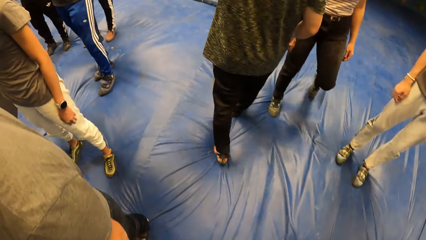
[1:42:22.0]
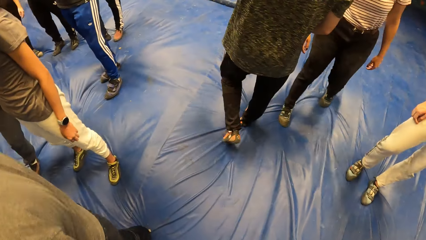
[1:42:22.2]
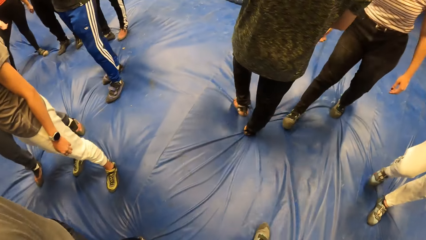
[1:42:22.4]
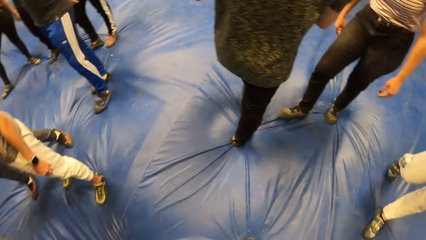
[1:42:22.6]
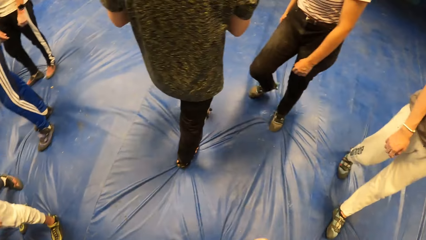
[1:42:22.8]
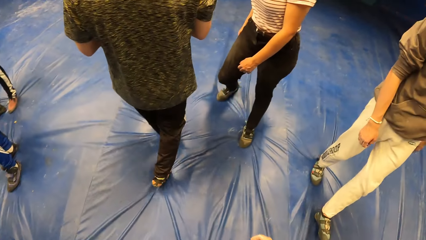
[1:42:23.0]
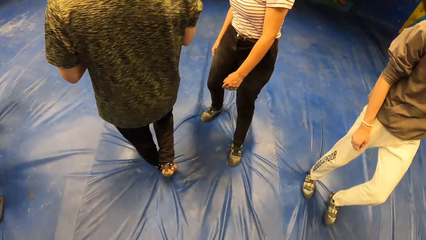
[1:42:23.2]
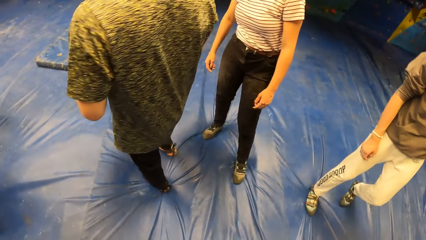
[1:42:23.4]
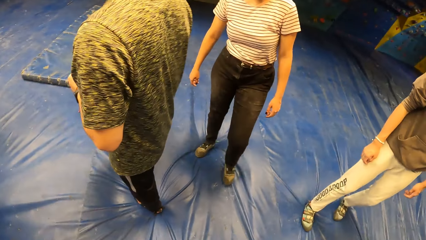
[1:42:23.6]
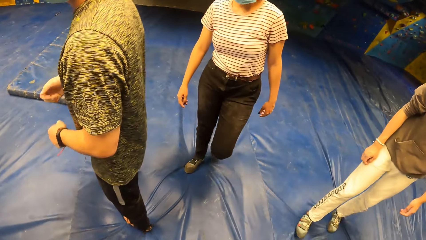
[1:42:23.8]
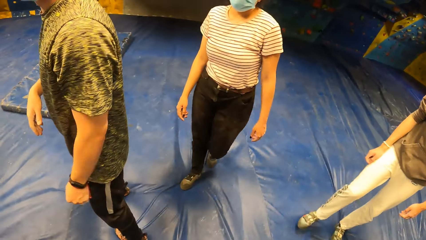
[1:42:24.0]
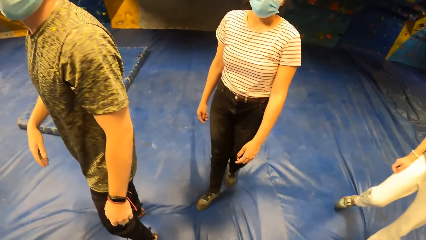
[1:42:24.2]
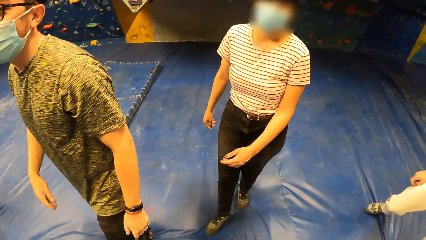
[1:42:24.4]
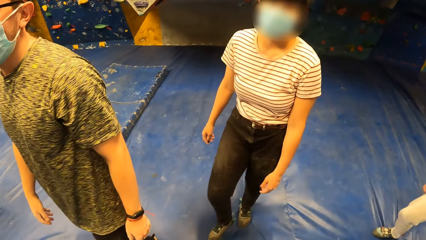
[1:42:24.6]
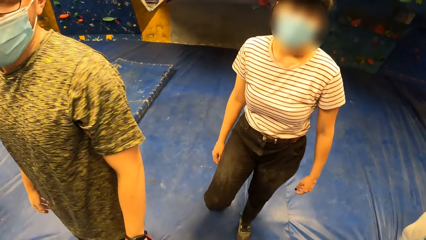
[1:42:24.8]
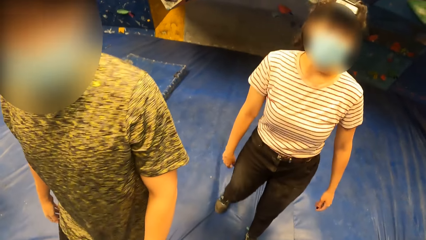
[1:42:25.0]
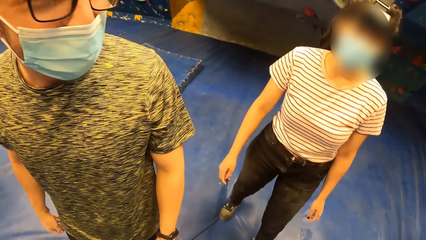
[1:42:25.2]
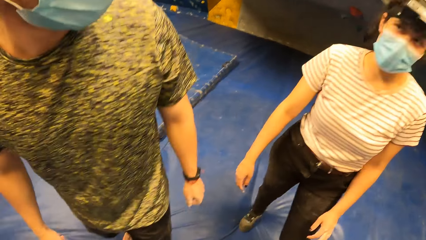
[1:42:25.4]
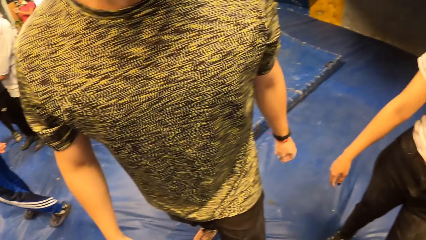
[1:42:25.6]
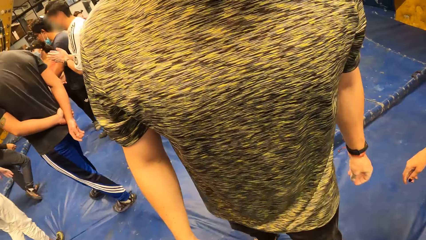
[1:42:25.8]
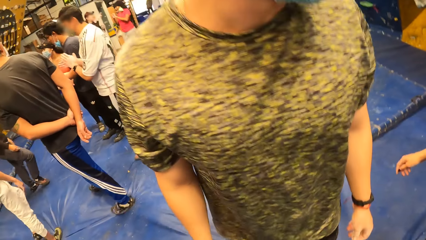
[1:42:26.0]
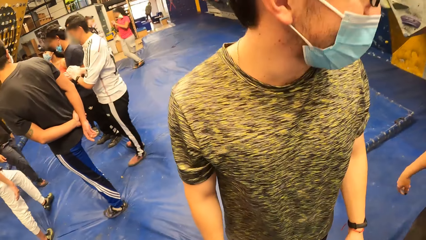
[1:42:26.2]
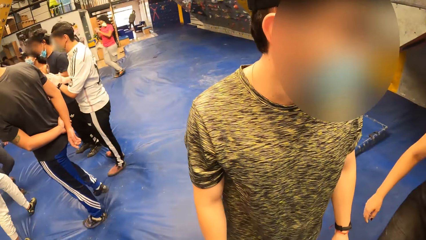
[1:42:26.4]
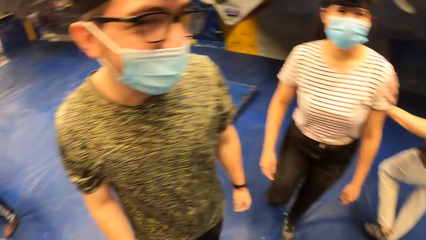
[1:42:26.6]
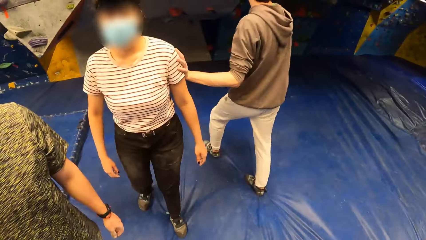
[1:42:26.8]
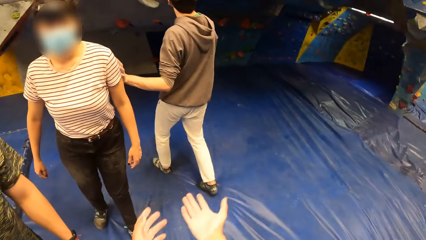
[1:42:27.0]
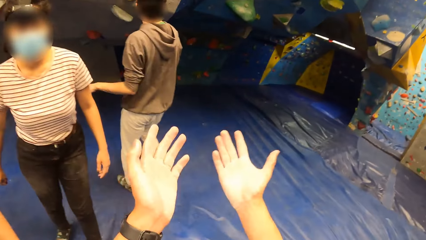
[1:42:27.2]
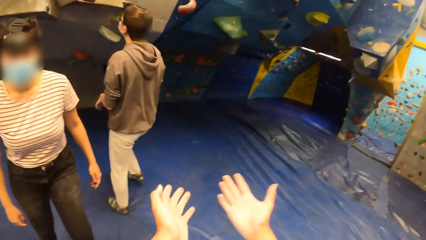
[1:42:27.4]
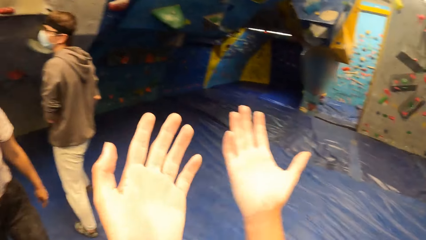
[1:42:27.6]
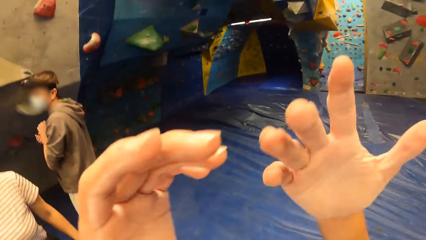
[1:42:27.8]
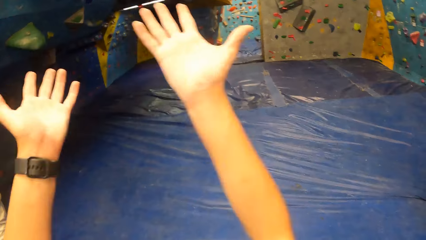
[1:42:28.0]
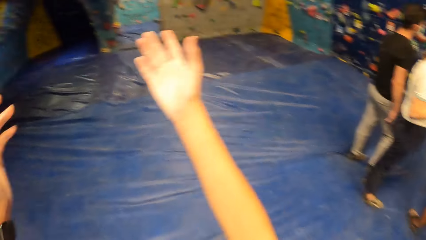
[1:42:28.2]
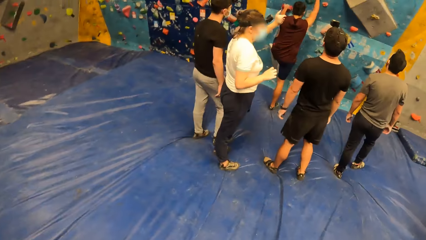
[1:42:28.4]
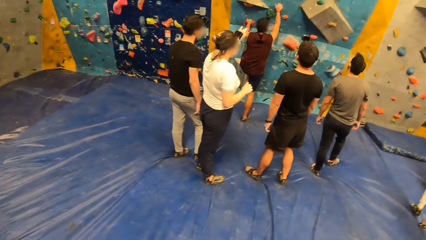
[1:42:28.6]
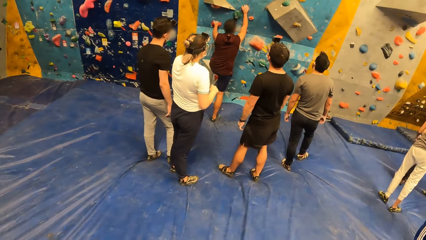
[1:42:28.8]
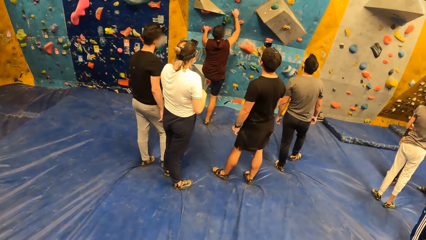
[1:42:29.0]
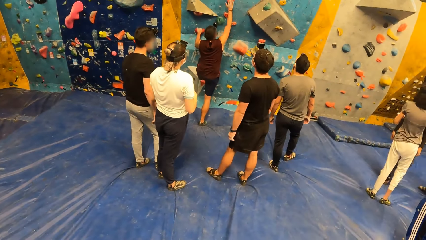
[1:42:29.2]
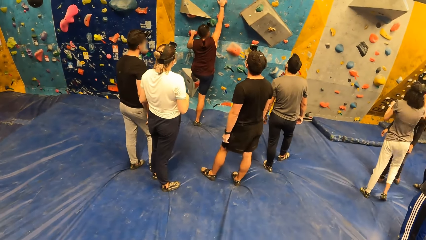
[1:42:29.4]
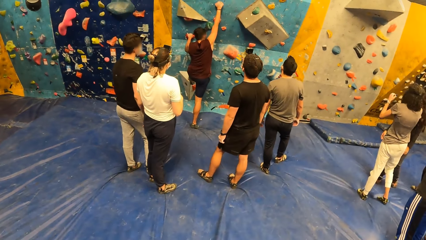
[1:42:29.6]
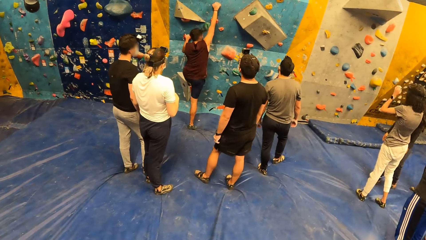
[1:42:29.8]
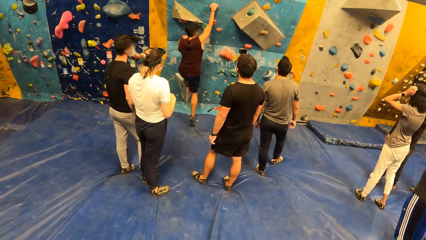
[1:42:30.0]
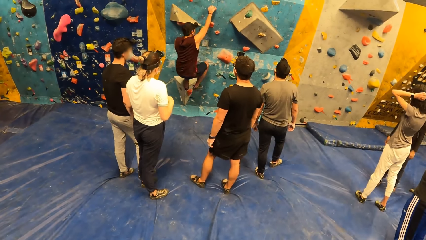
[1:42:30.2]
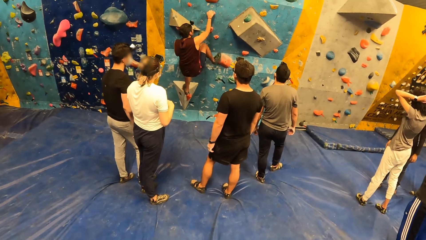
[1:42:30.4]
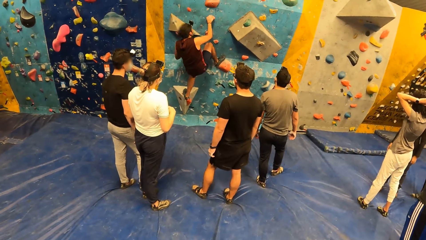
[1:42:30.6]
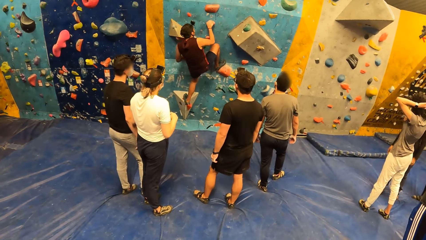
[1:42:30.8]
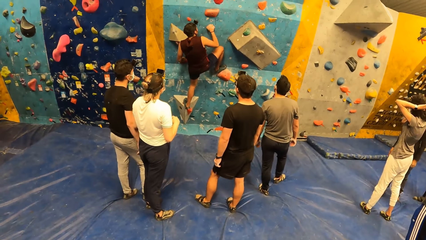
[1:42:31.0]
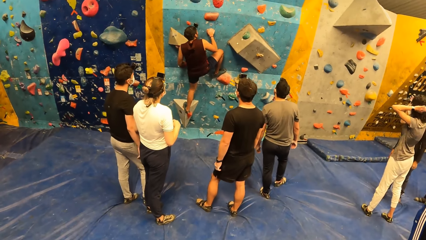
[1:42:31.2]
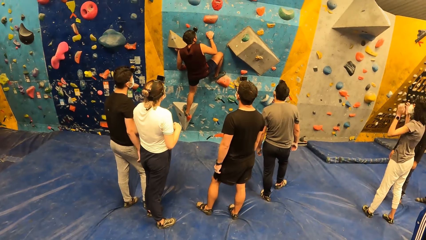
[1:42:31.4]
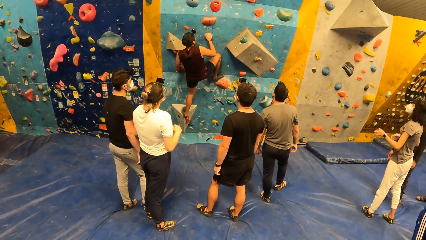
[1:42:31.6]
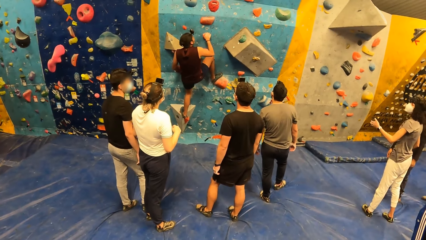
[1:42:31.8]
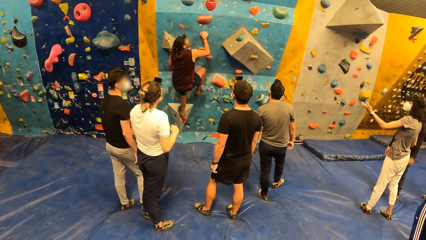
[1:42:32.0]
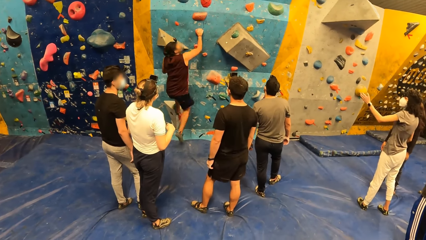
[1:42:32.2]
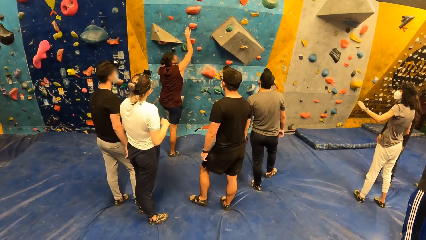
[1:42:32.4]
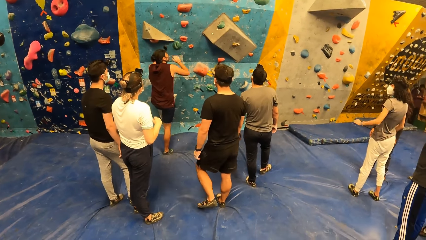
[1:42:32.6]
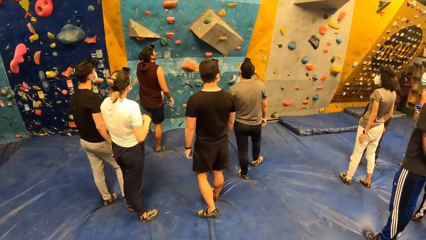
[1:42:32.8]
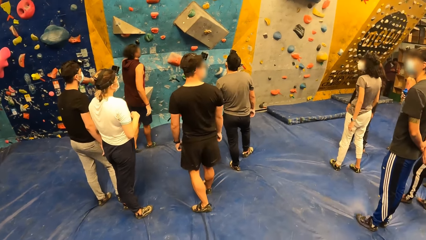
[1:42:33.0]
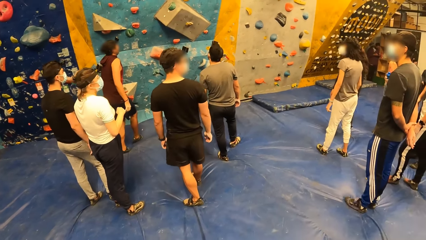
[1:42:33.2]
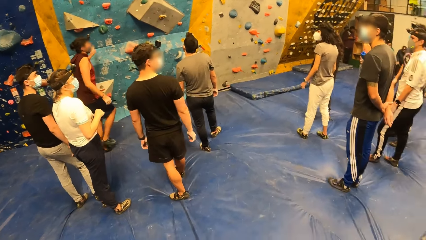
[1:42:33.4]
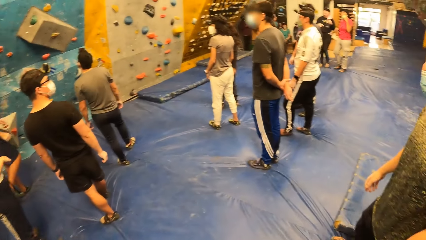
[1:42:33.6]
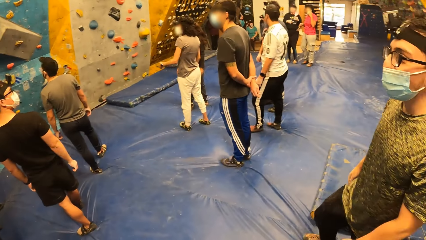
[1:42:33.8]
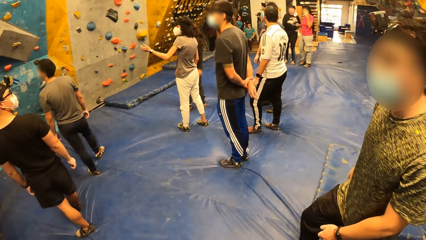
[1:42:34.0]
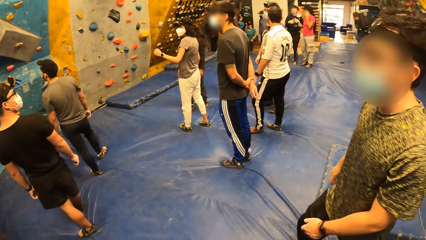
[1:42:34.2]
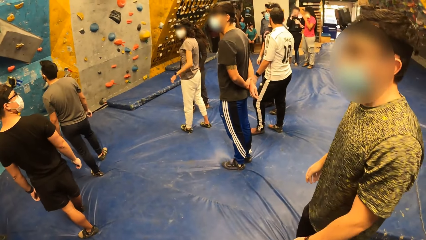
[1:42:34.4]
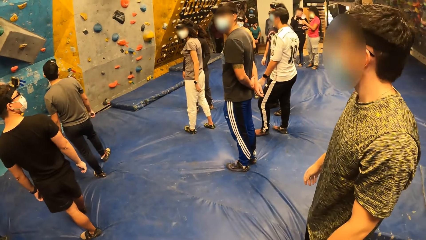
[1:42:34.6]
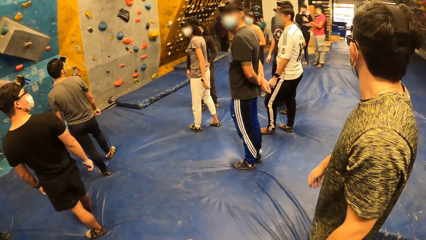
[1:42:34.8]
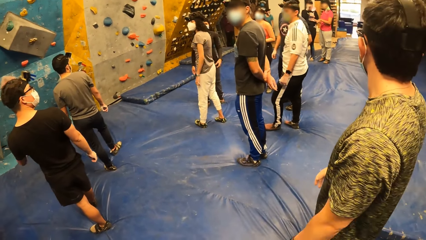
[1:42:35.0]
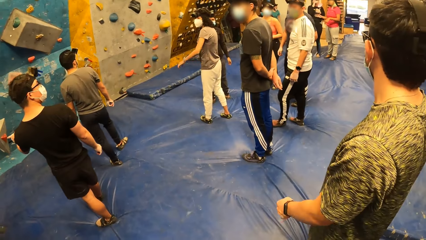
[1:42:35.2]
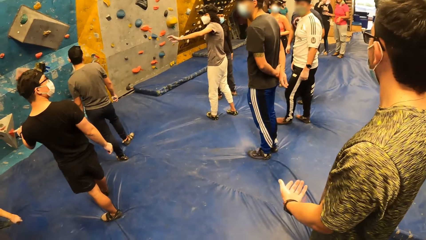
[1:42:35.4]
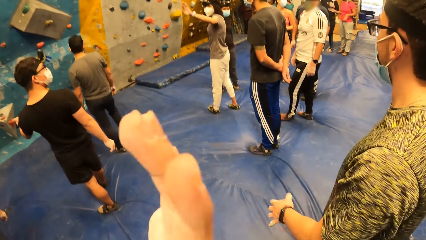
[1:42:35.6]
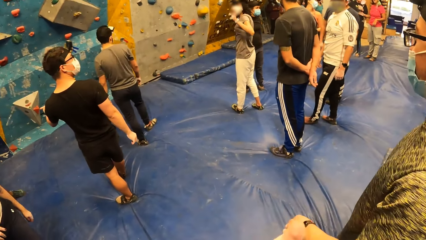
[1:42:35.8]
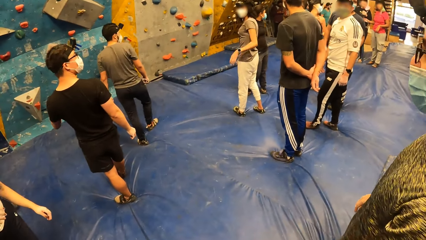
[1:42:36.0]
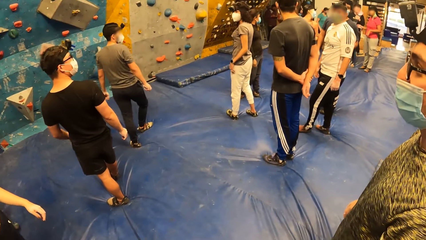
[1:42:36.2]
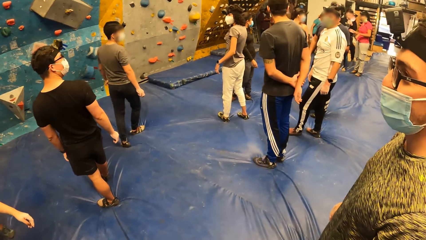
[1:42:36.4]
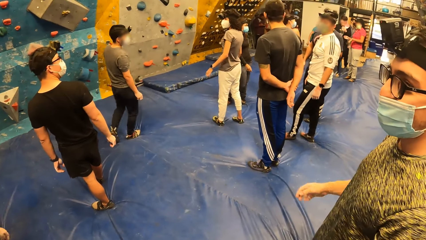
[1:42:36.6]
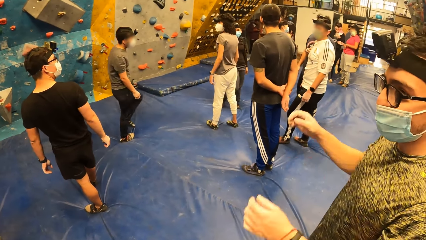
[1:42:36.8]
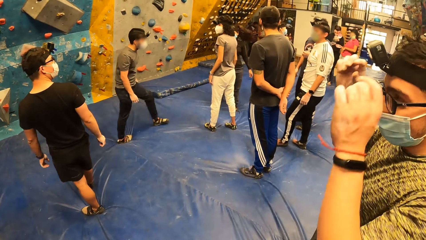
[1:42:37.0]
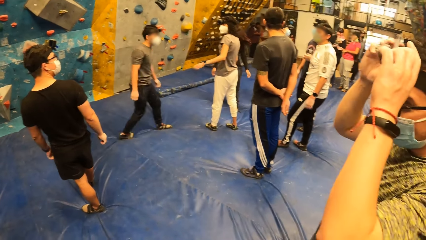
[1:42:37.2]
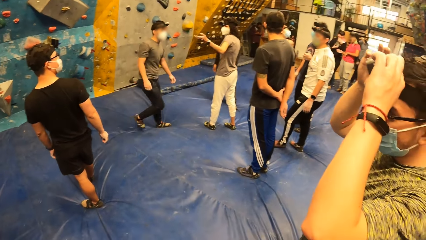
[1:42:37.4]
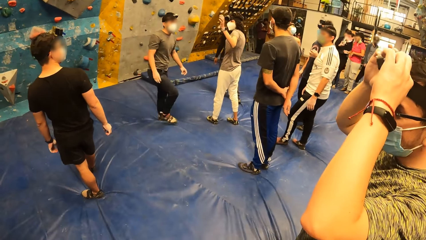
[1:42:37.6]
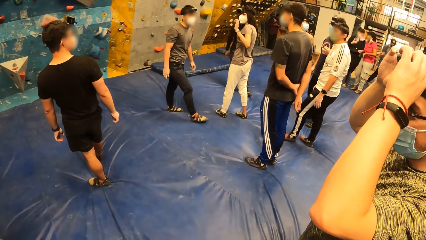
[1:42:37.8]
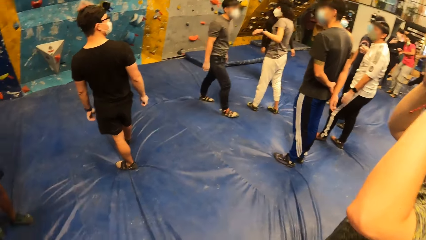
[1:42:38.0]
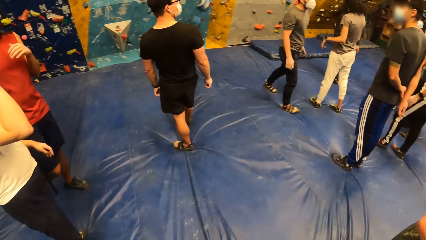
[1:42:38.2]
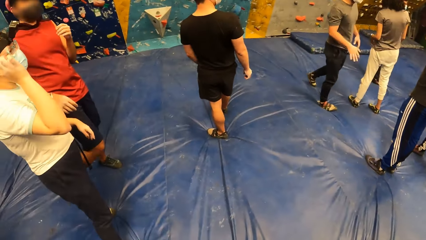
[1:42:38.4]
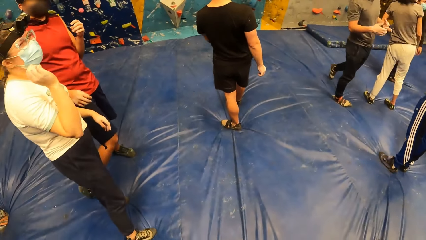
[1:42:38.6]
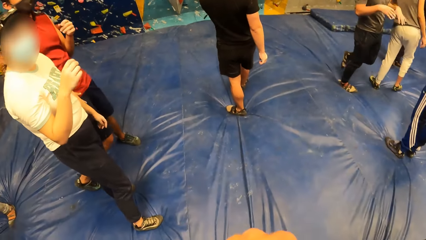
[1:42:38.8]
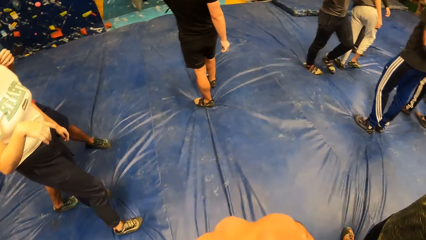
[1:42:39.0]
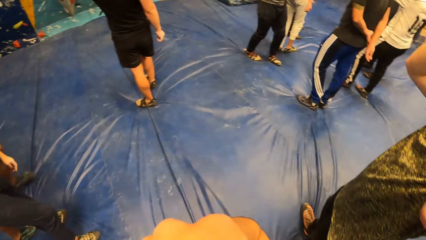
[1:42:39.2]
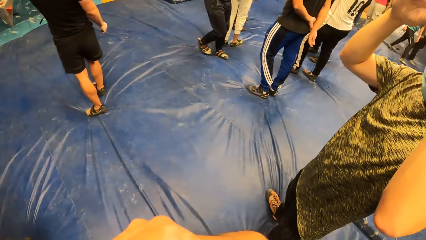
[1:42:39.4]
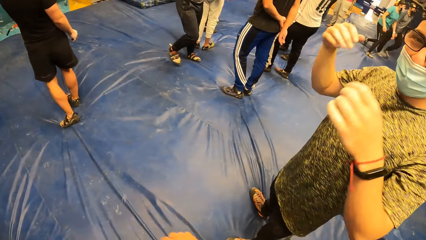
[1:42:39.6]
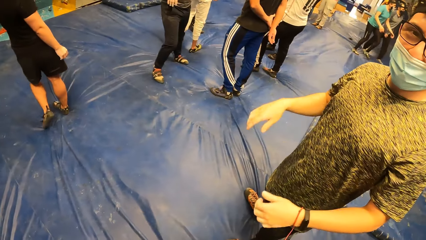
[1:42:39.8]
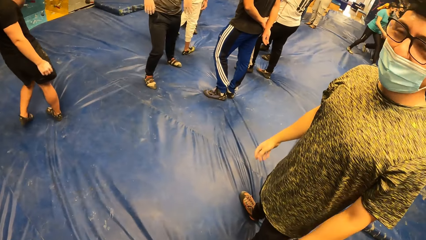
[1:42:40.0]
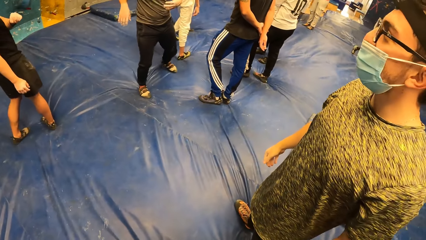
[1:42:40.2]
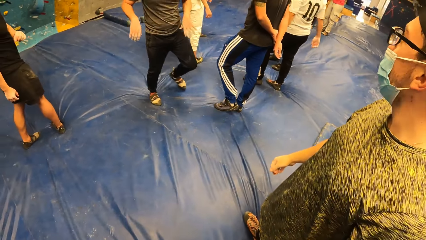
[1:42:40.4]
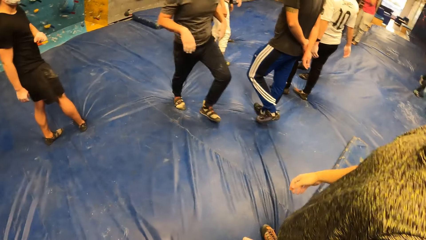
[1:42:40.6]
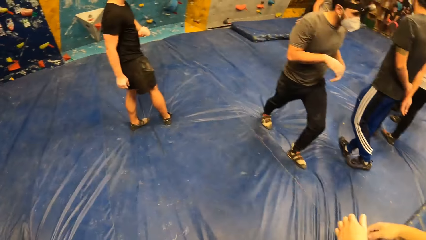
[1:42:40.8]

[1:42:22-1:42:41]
The camera wearer walks away from the wall and around the room. He gestures his hands. He looks around the room. A man climbs the wall. The man jumps down from the wall. The man adjusts a camera on his head with both hands.
